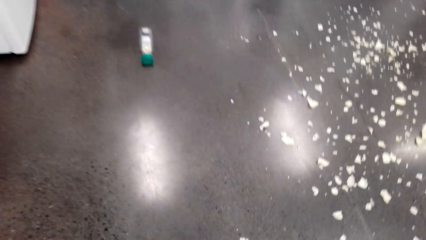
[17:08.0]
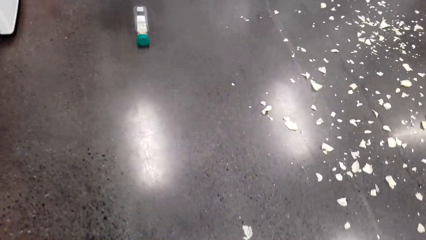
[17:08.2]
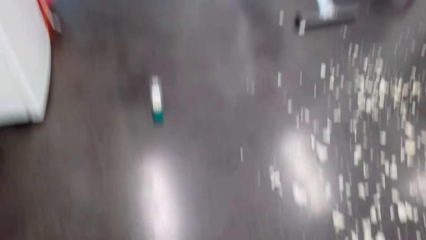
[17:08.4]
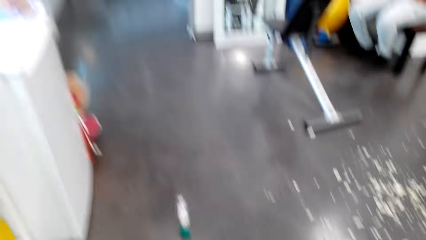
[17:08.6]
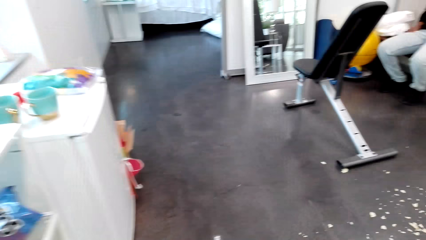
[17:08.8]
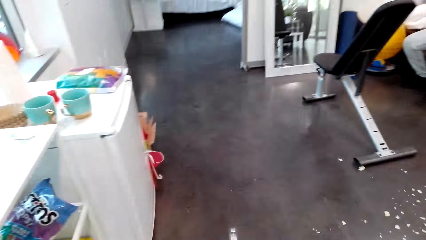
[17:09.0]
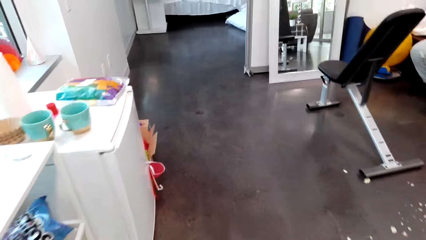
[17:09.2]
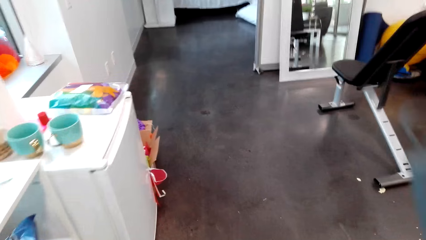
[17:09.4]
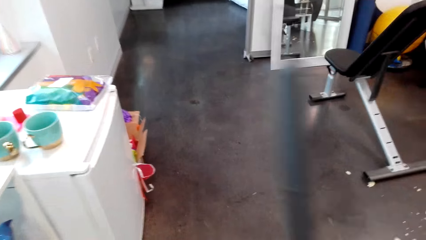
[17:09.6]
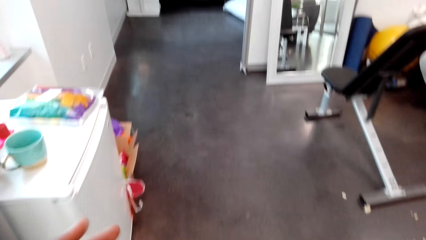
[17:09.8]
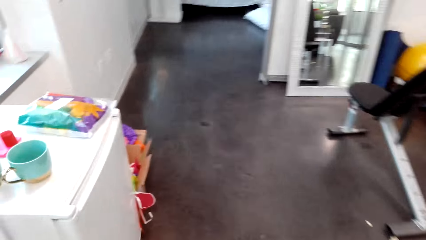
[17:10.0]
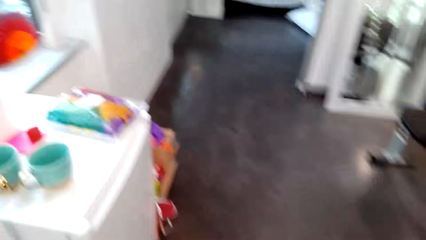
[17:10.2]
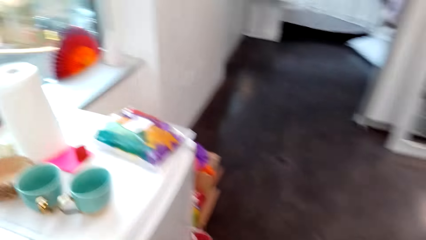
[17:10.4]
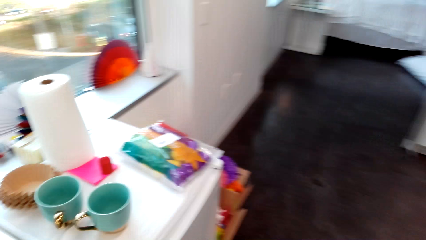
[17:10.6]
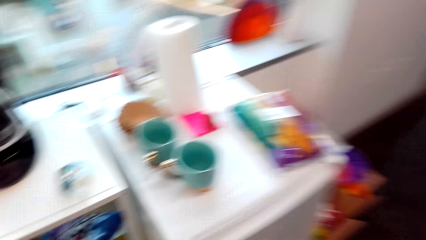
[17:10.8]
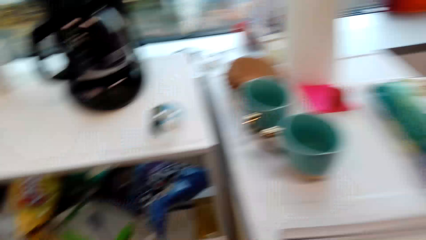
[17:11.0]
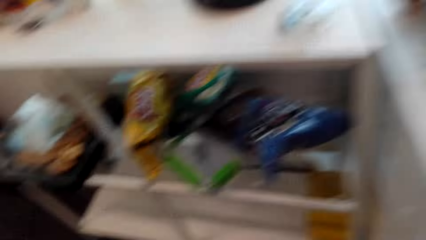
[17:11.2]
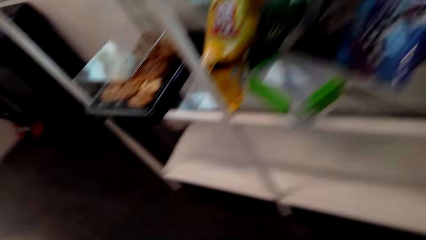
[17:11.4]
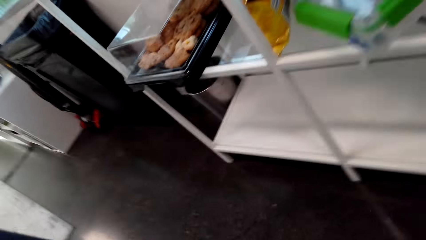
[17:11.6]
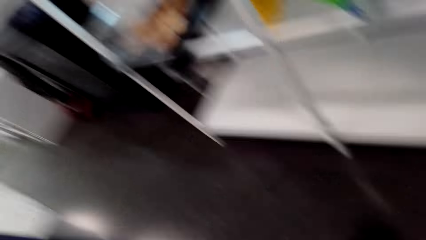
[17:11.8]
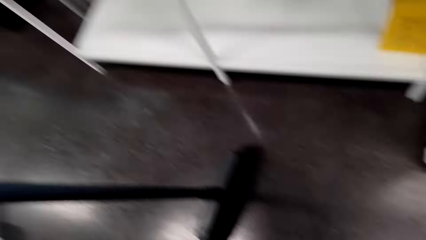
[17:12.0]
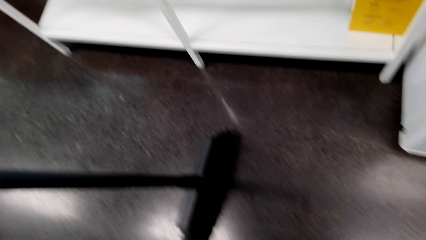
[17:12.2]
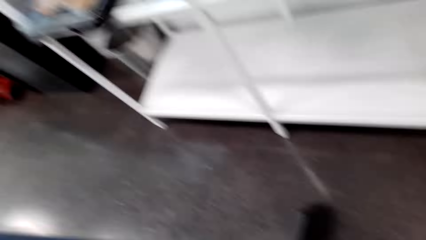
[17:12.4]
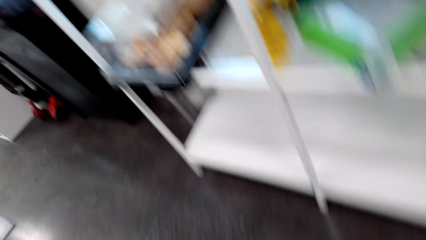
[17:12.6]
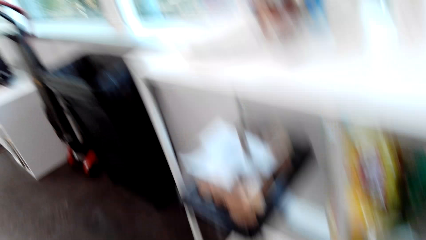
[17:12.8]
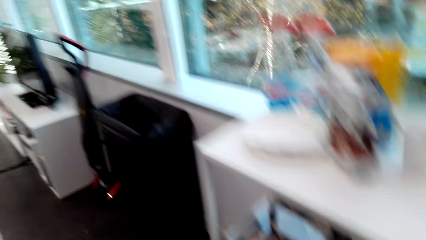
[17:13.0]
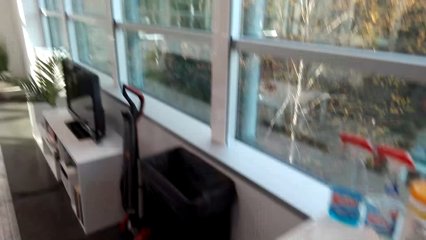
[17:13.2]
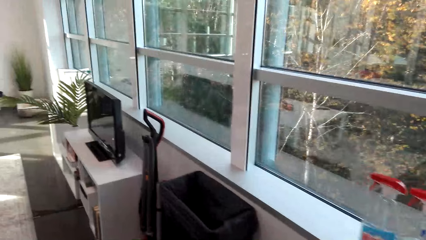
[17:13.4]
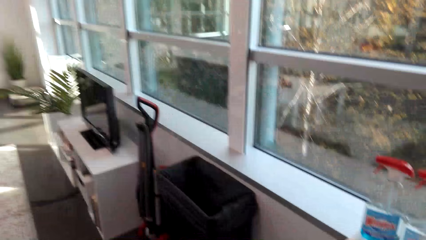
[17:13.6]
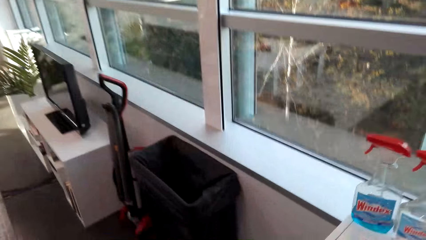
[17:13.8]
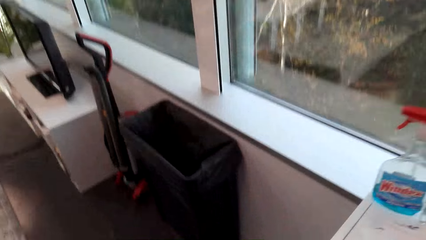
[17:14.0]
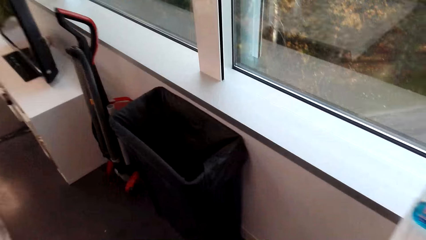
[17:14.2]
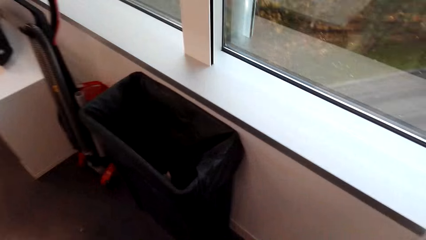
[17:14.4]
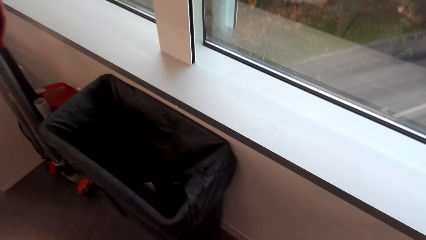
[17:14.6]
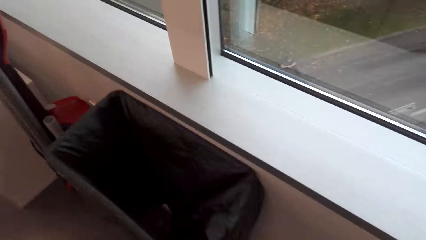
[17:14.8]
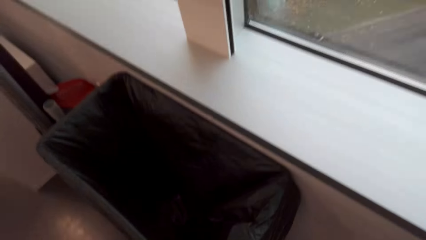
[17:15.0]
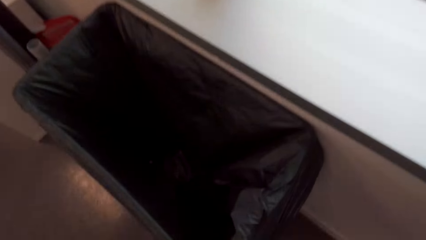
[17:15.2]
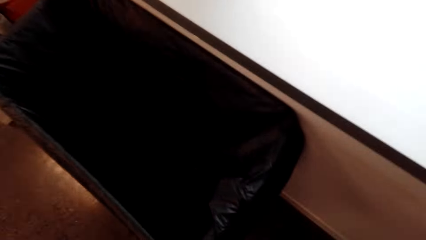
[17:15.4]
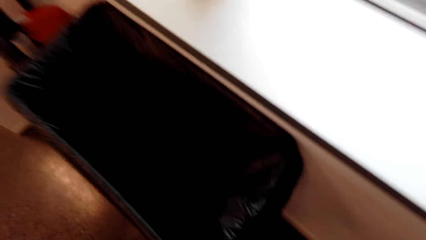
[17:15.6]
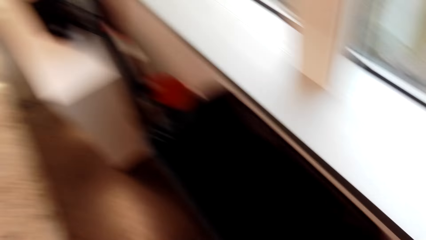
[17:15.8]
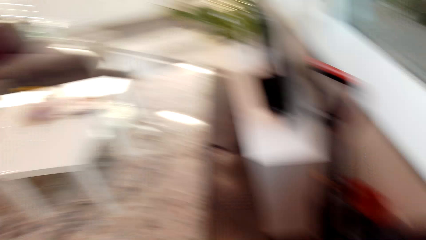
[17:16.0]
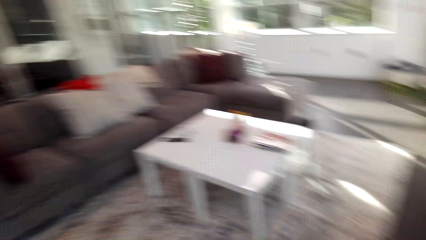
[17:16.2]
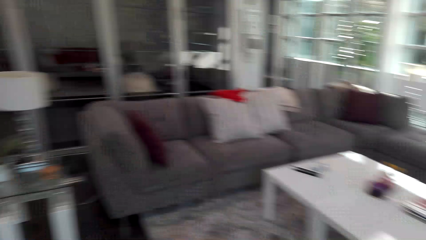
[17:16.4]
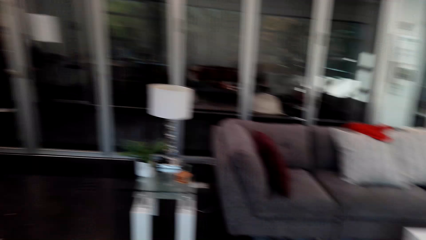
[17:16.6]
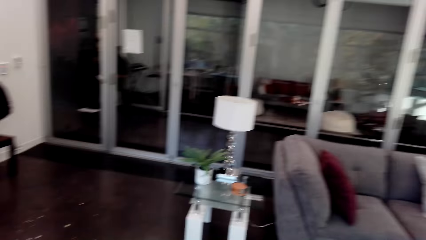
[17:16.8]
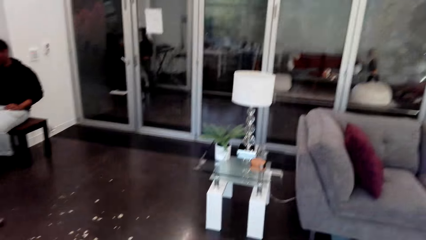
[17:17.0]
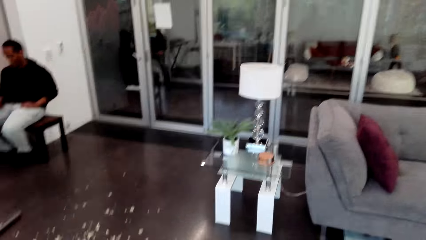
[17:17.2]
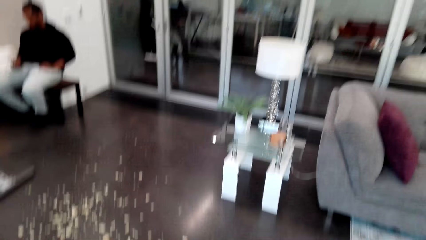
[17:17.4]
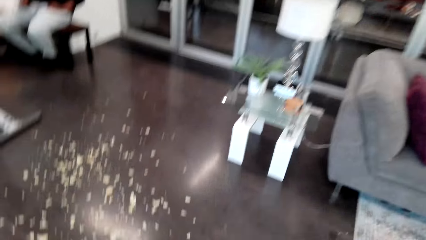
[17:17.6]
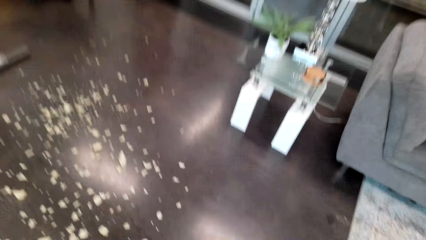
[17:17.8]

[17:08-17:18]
The camera wearer picks up something. They sweep the floor with the sweeper brush.

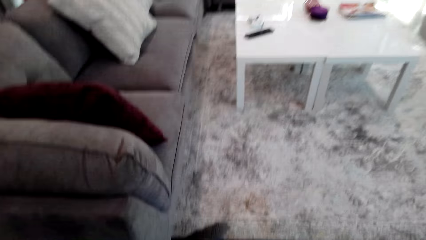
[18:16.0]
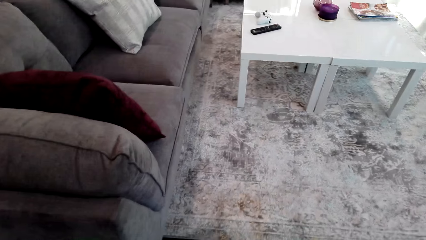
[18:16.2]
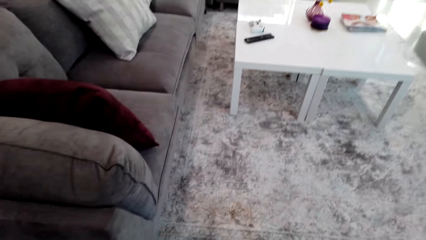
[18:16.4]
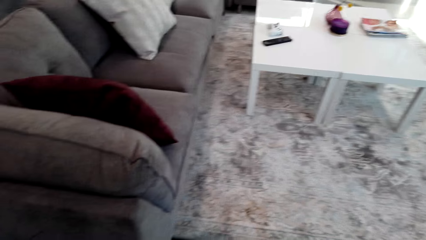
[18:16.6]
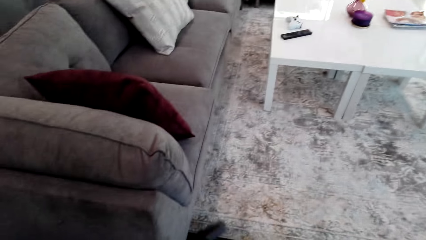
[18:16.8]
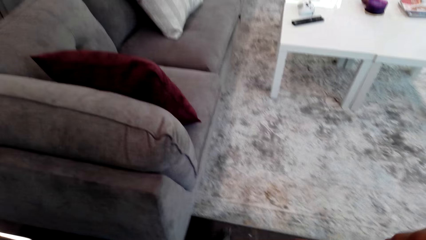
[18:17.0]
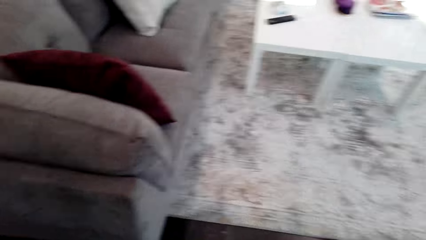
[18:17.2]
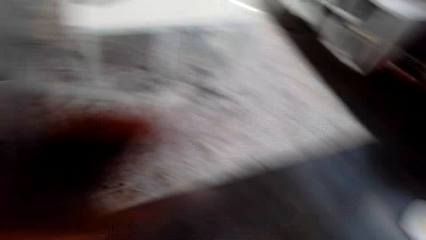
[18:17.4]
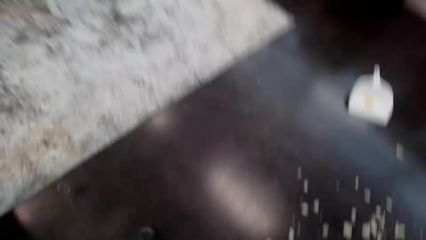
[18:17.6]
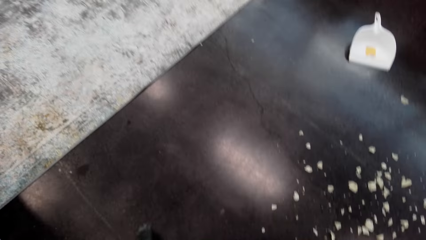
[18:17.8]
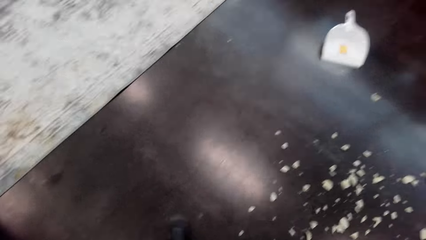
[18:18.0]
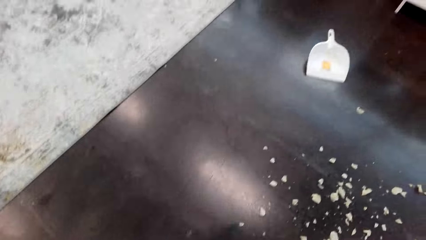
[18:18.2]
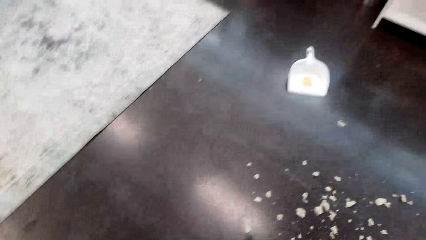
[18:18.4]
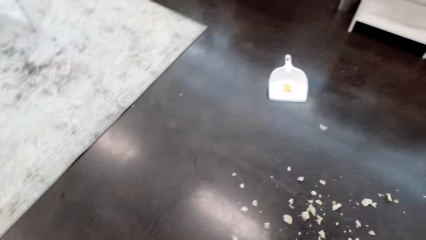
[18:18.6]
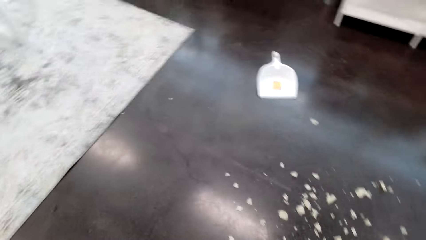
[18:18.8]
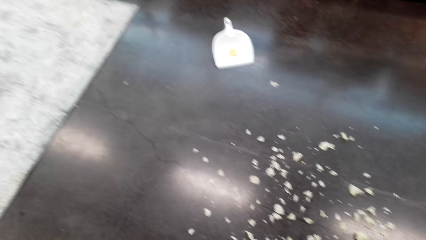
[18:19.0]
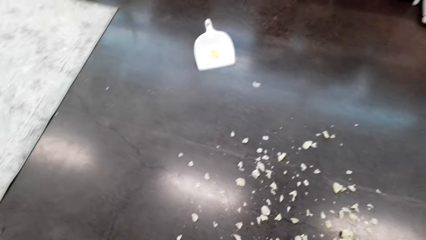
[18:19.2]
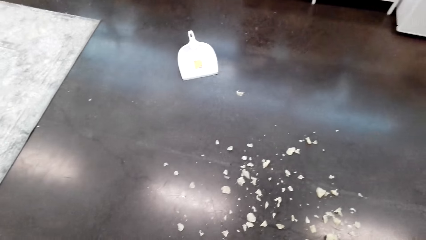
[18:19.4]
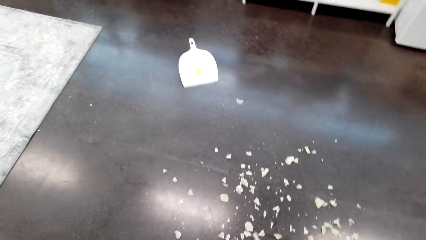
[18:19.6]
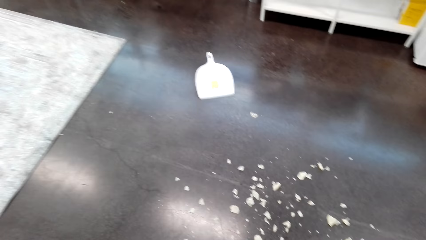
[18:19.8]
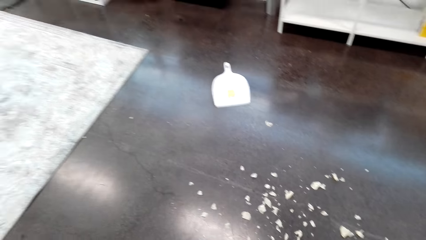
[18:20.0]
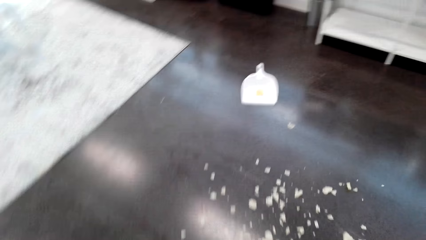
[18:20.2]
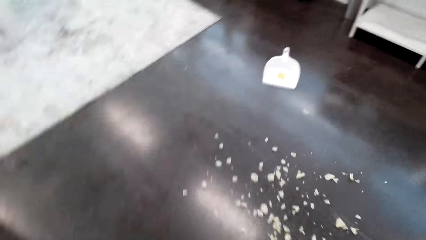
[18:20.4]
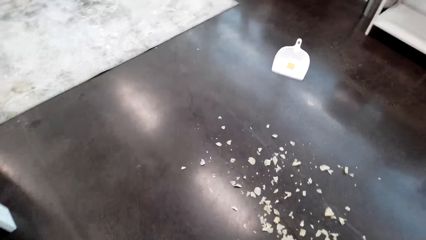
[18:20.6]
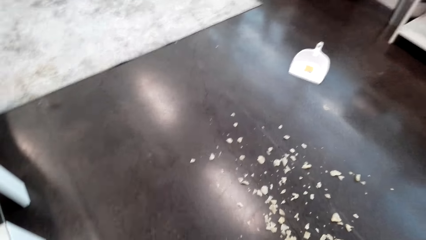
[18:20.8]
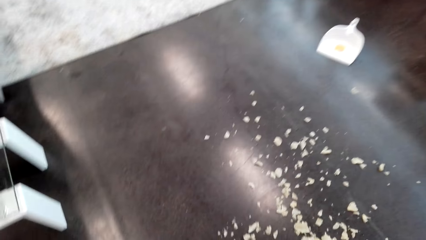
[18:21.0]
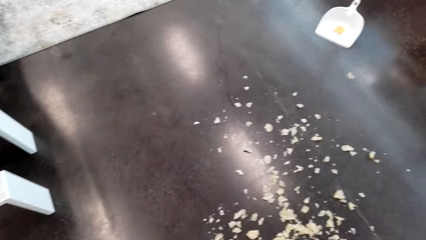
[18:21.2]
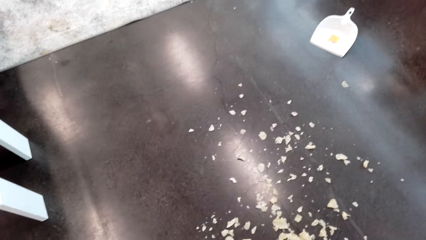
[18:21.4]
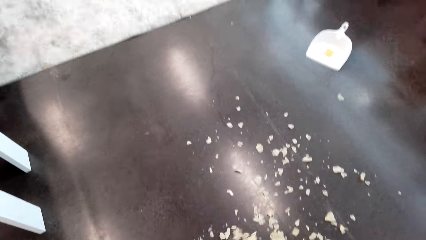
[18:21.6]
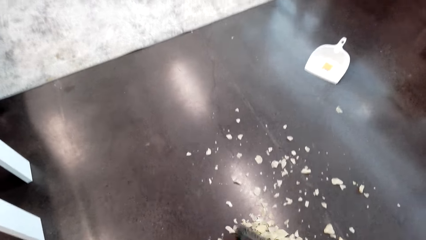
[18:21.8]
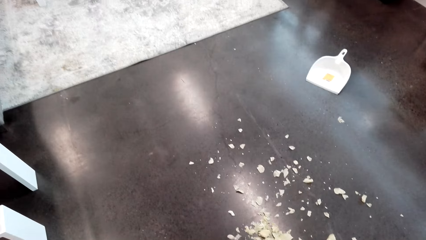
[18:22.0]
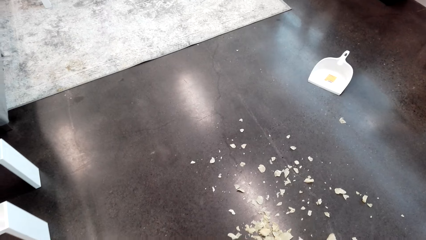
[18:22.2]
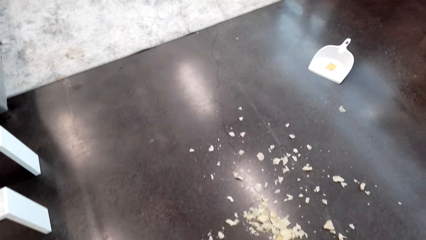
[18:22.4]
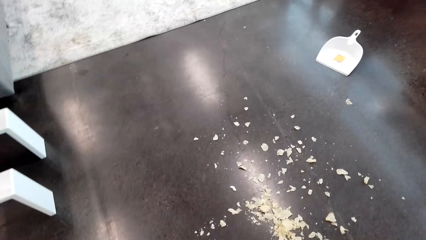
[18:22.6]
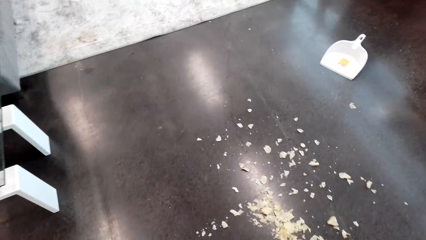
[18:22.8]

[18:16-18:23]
The camera wearer sweeps the floor.
